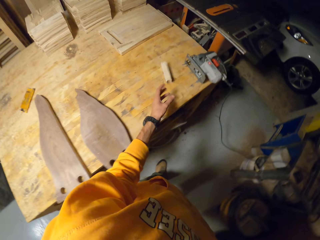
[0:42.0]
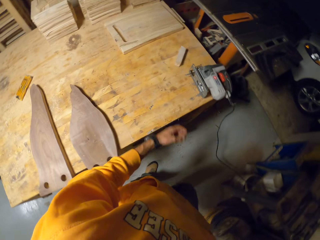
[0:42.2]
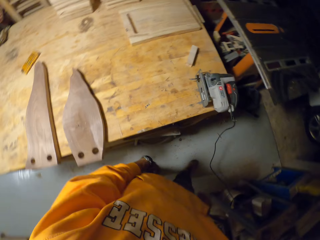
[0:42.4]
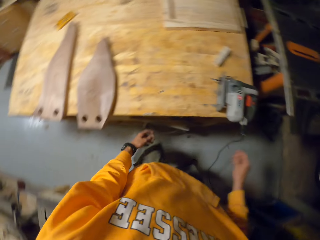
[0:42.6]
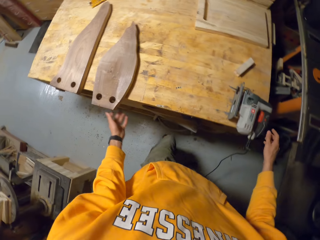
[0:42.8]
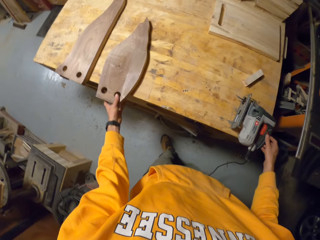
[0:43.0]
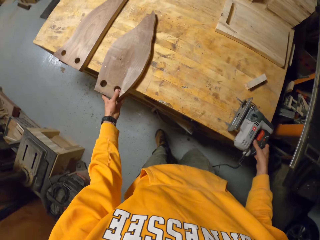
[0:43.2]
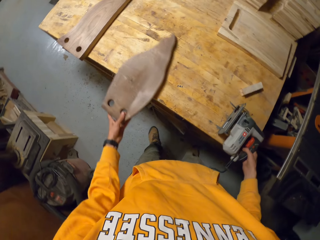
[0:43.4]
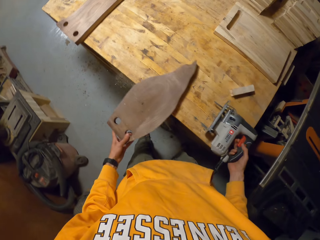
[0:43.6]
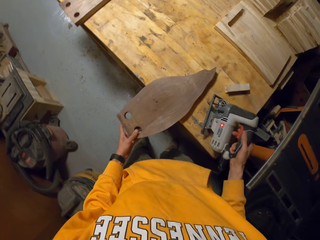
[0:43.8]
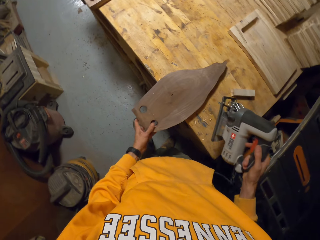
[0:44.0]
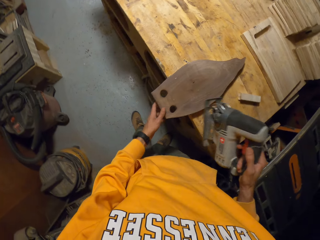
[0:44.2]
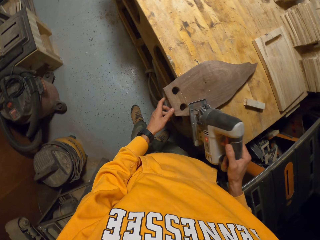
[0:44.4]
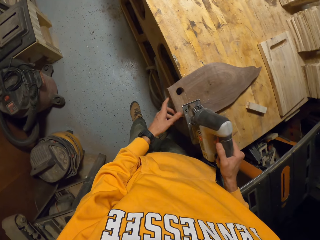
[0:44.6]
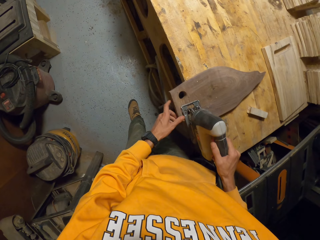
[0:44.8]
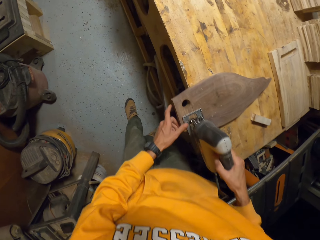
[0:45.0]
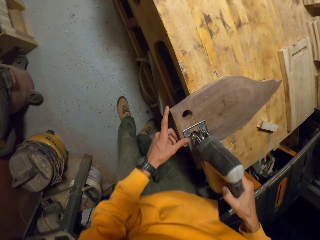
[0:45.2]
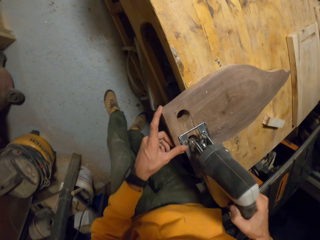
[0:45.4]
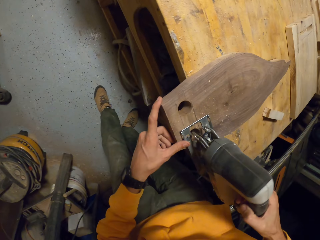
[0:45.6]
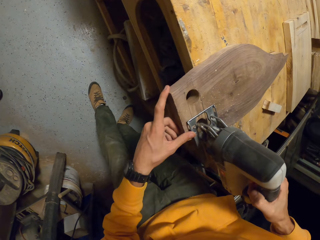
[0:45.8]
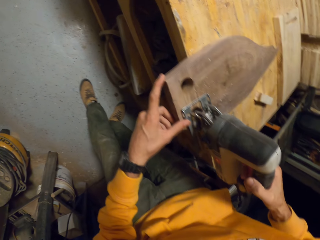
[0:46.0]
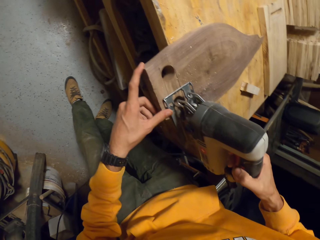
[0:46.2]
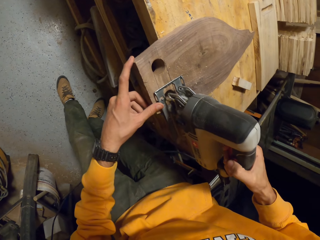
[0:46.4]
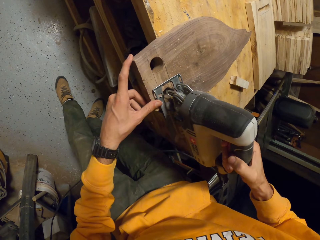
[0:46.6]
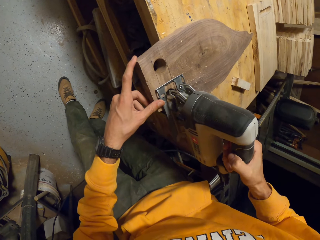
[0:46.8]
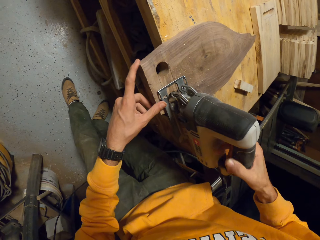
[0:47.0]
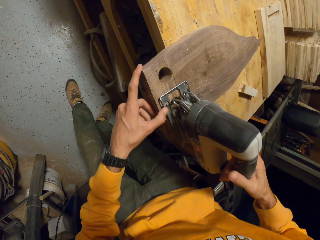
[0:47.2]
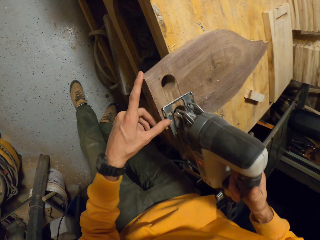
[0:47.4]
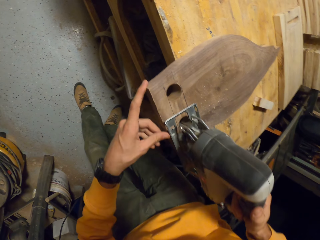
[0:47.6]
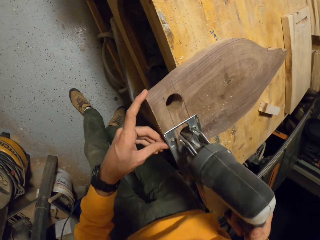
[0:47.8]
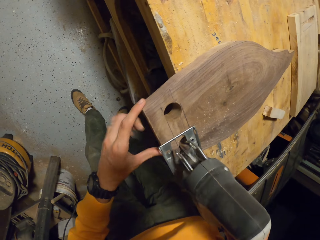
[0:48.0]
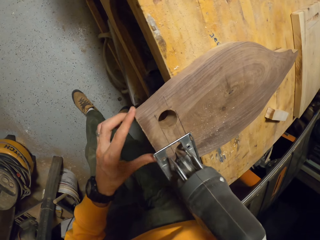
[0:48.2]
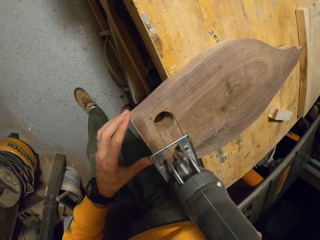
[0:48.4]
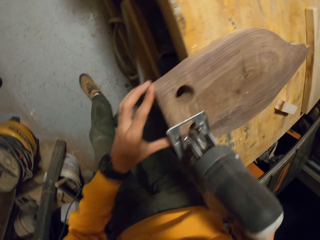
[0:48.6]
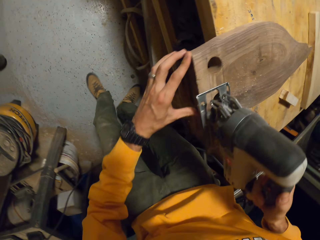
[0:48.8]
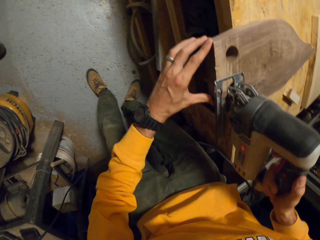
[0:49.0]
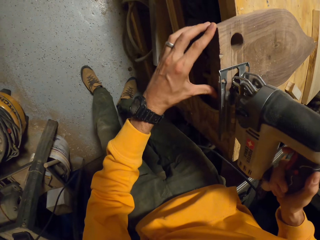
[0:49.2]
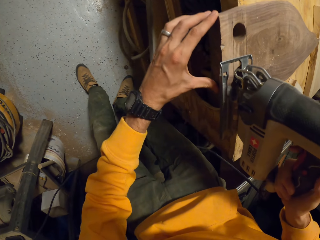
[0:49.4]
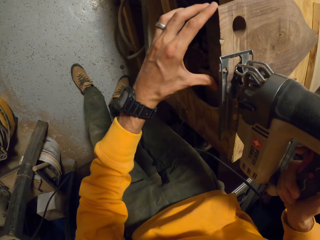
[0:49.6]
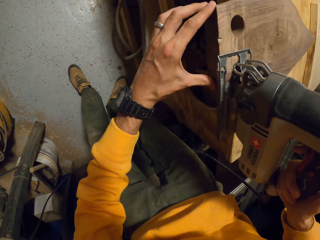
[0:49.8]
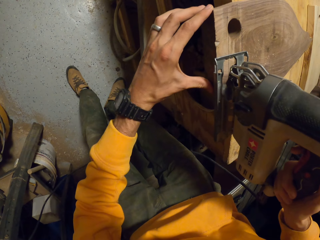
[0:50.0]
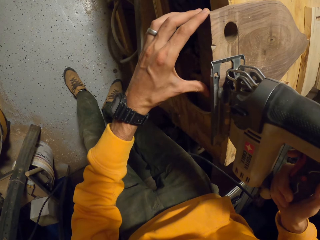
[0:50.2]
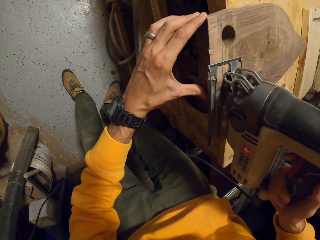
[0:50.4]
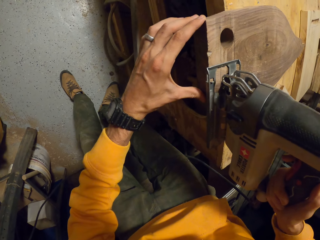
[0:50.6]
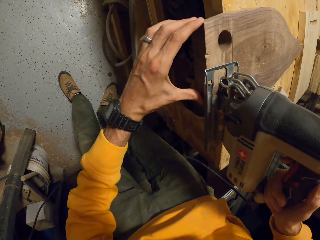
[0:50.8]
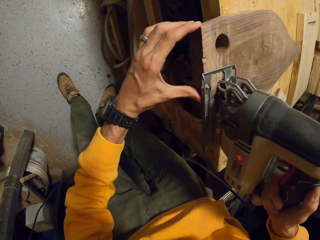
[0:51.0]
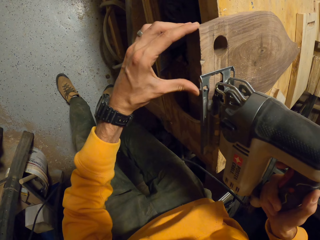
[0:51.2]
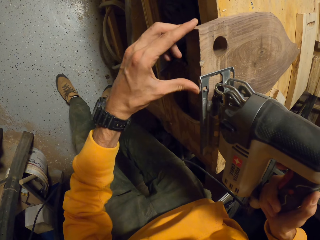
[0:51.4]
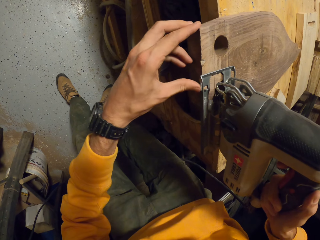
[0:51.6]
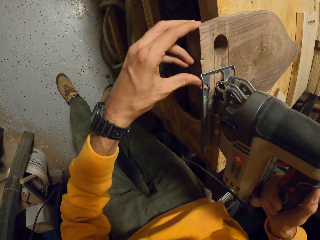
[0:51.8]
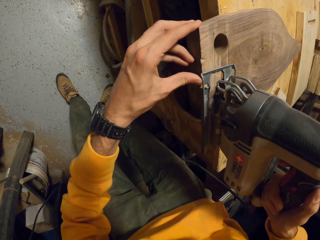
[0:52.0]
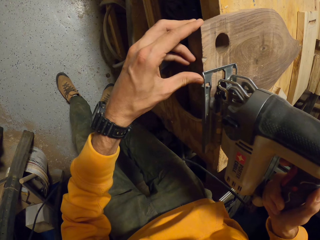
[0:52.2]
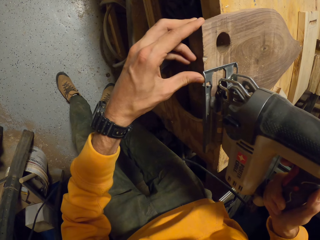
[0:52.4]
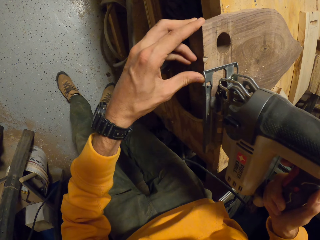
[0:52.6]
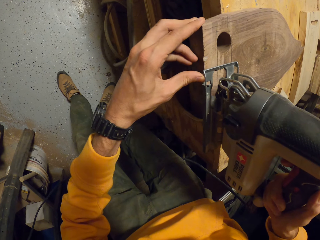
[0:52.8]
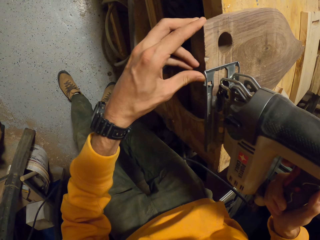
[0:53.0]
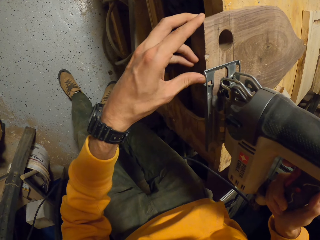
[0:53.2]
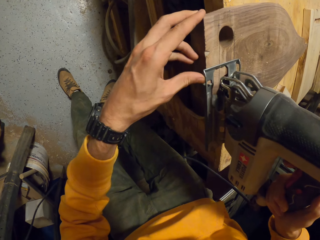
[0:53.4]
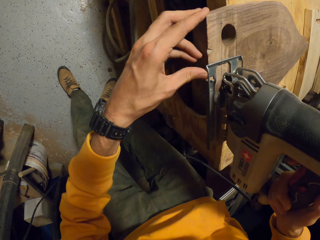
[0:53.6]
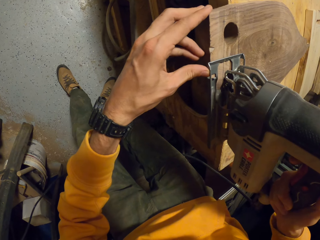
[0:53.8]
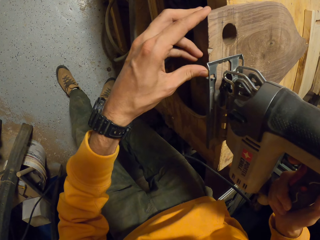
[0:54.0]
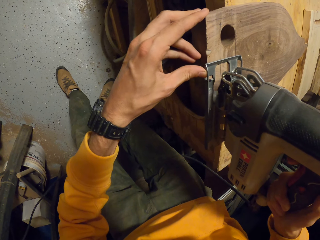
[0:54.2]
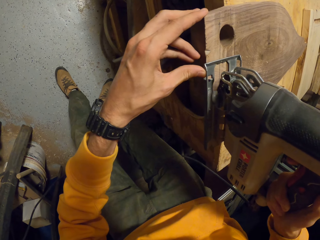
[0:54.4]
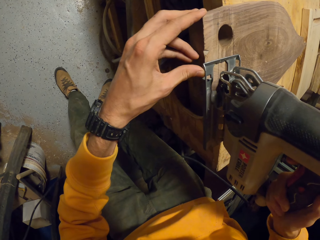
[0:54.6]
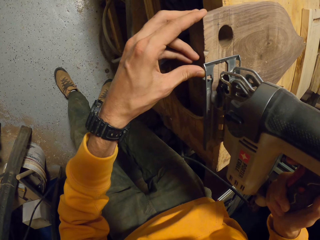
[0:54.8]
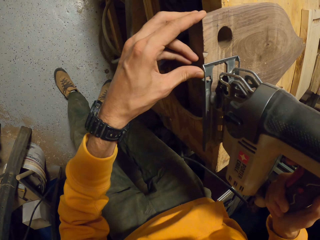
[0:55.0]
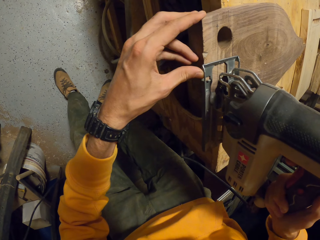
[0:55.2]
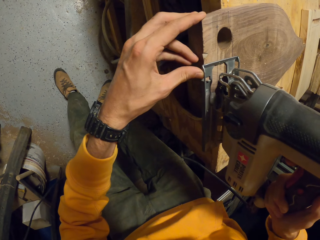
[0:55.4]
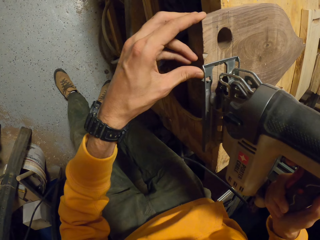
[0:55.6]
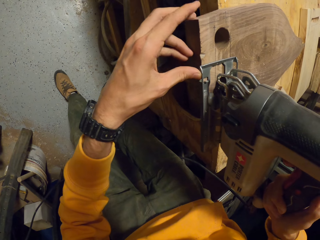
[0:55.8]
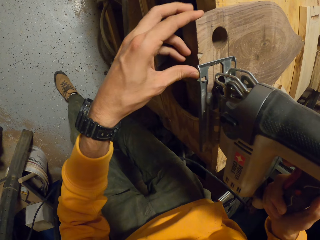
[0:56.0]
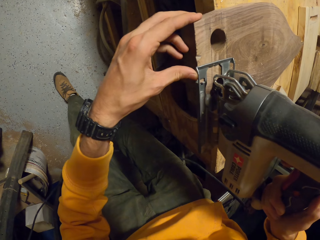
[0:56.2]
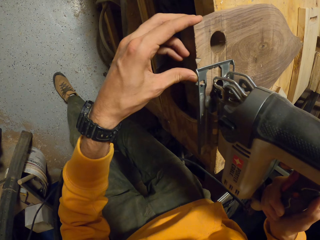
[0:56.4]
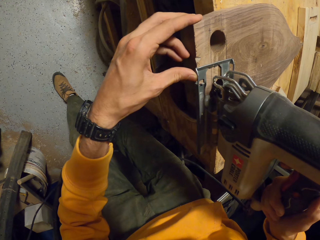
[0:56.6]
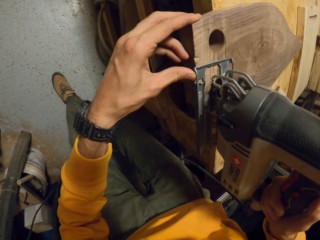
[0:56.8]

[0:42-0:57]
The camera wearer drops the piece of wood on a table with his left hand. He adjusts the second wood work on the table with his left hand. He picks a portable electric saw on the table with his right hand. He picks the wood. He puts the portable electric saw on the second wood work with his right hand. He cuts the wood. He turns on the portable electric saw with his right hand. He cuts the second wood work with the portable electric saw in his right hand.

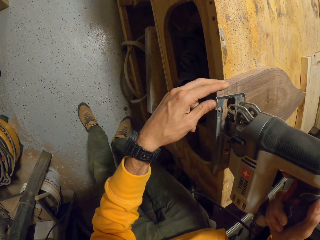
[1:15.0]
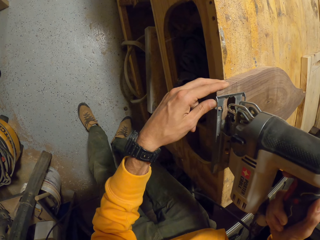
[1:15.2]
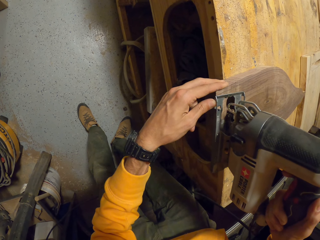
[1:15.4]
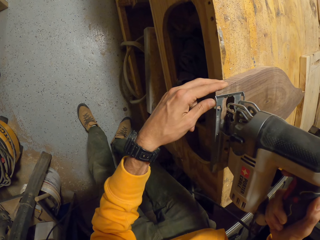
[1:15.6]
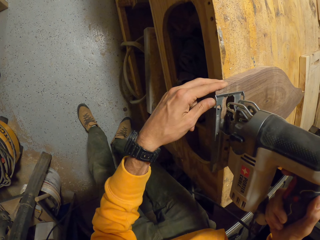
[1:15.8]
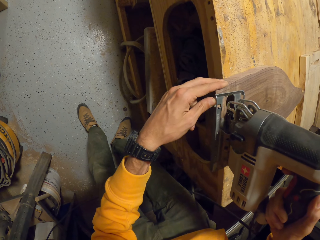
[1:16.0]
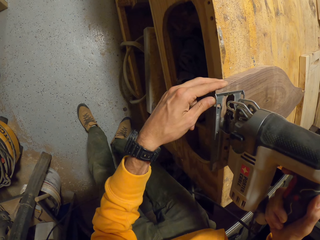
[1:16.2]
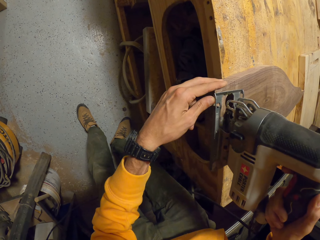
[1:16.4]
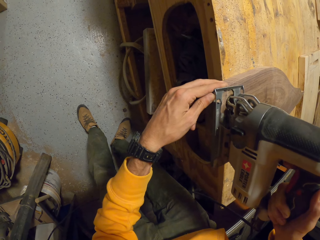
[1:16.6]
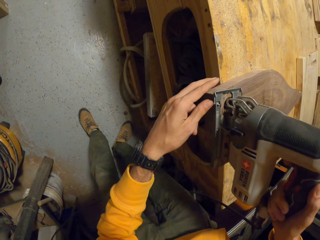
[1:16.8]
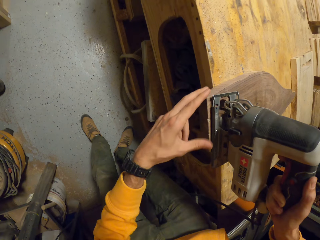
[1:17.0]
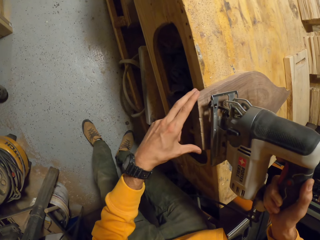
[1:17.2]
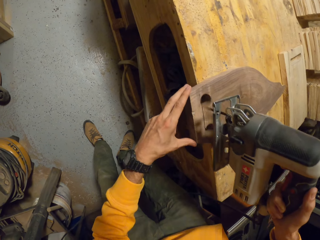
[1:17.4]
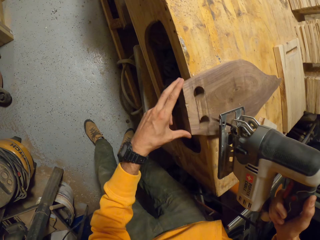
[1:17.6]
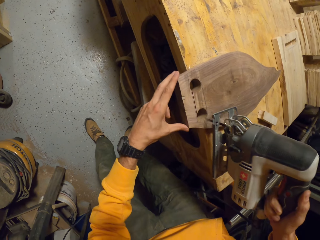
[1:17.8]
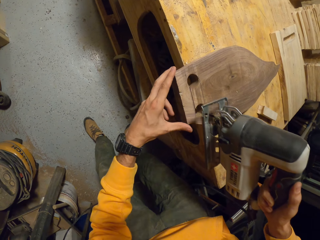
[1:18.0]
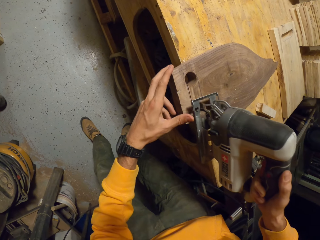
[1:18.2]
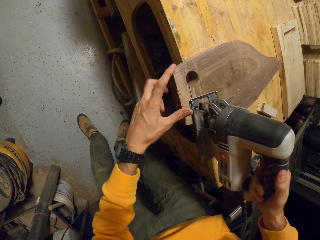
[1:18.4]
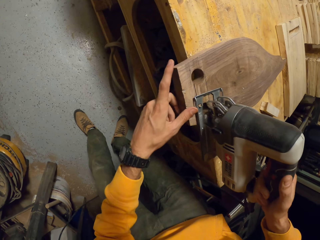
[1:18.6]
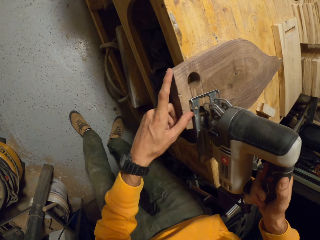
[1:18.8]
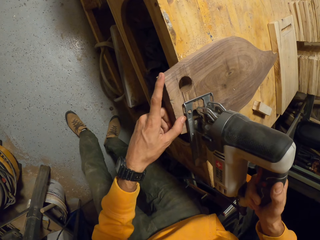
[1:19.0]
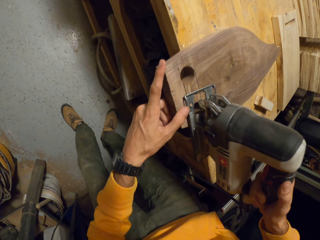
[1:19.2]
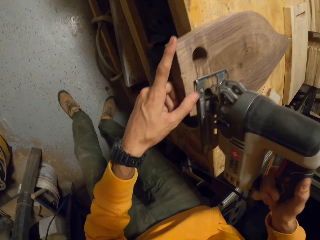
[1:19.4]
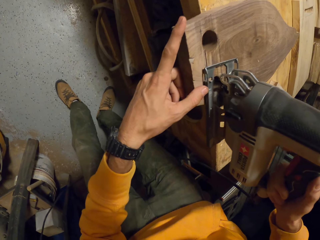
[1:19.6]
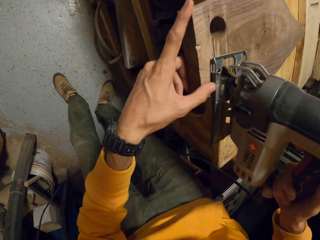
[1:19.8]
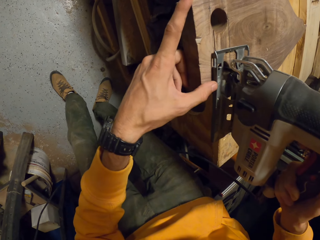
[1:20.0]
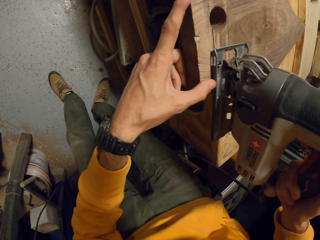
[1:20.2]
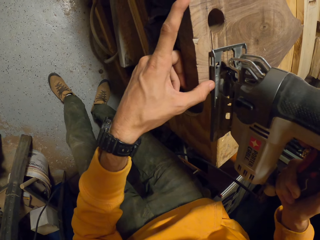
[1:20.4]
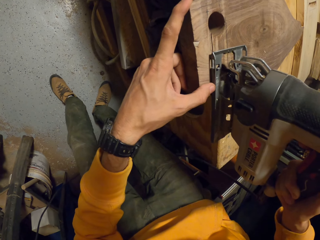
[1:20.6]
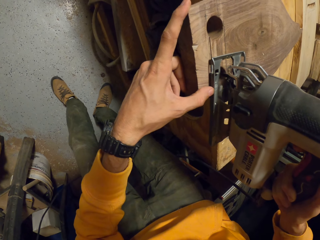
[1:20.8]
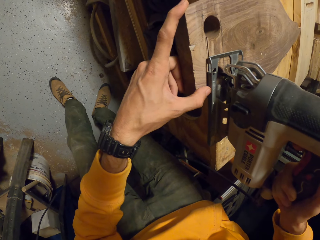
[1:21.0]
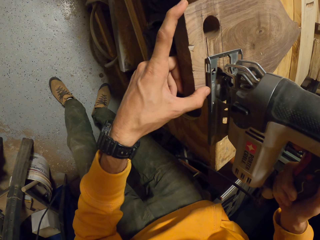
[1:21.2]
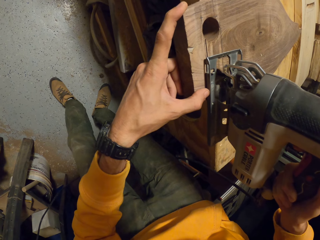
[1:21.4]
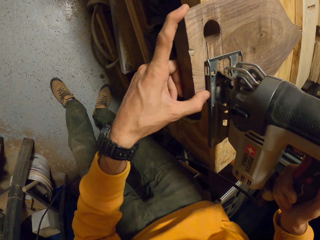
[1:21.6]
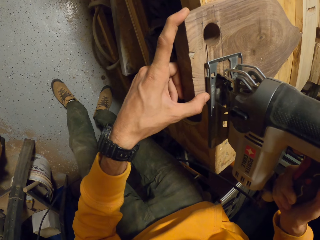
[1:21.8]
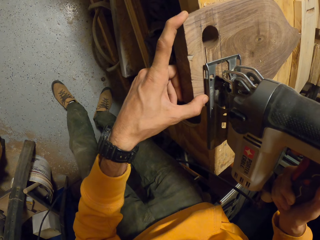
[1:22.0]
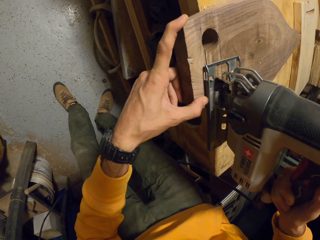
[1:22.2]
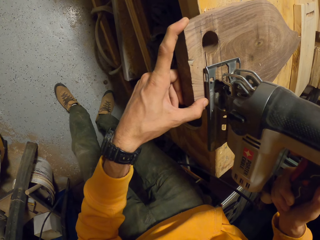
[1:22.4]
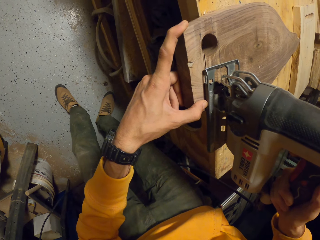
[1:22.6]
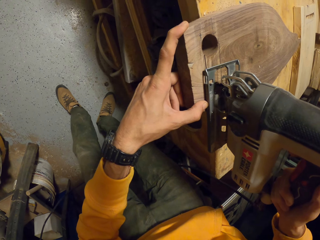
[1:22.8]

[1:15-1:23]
The camera wearer adjusts the portable electric saw on the second wood work. He cuts the second wood work with the portable electric saw in his right hand.
